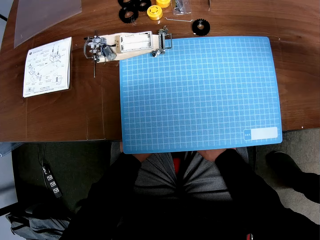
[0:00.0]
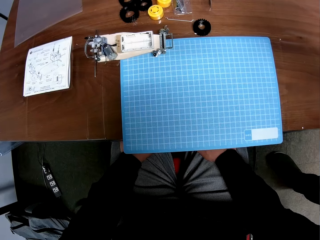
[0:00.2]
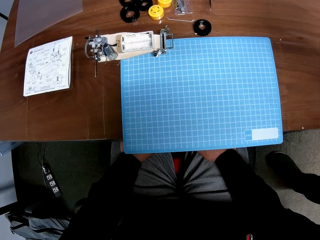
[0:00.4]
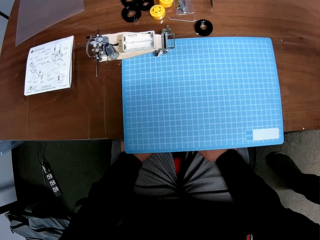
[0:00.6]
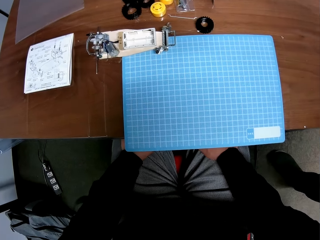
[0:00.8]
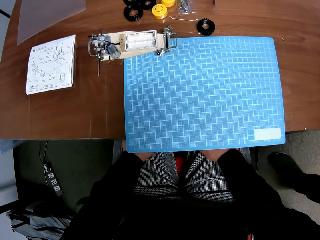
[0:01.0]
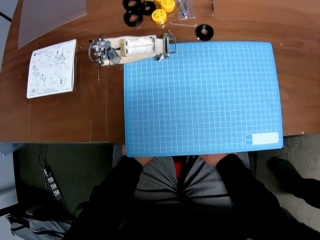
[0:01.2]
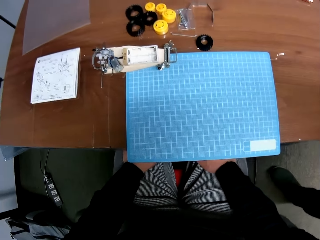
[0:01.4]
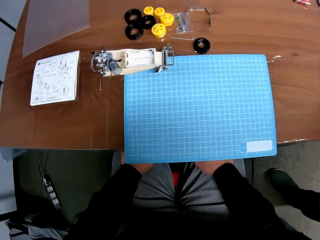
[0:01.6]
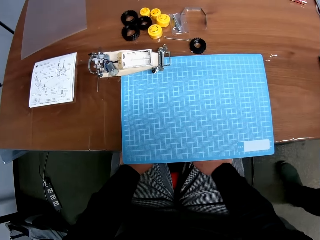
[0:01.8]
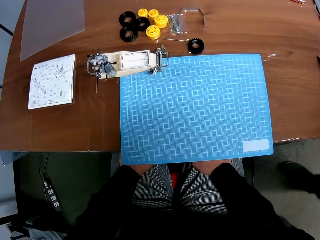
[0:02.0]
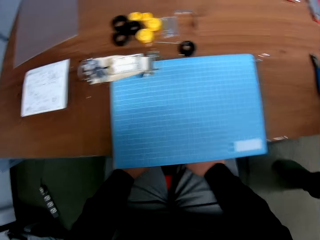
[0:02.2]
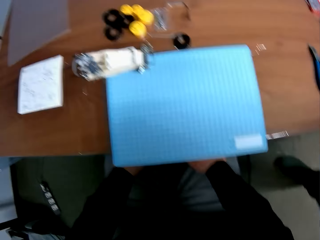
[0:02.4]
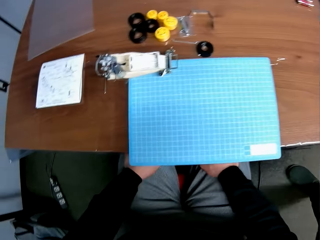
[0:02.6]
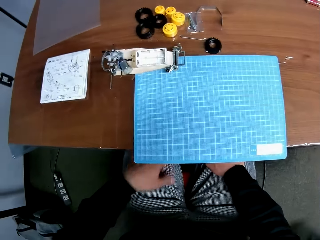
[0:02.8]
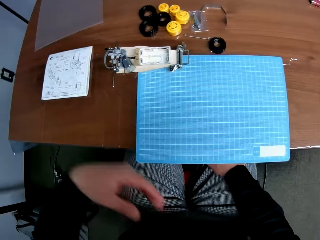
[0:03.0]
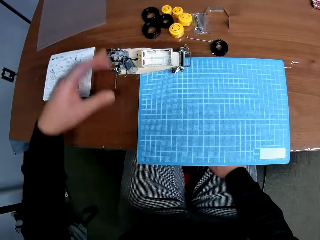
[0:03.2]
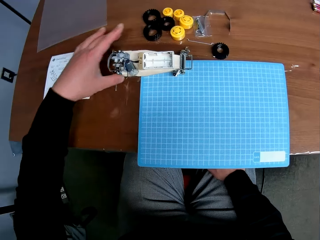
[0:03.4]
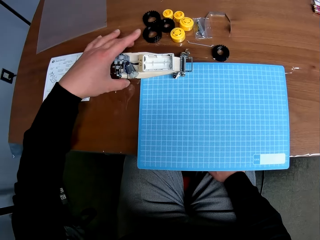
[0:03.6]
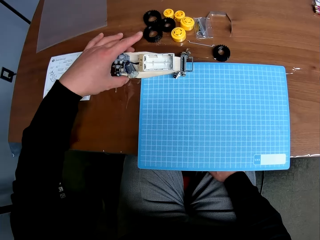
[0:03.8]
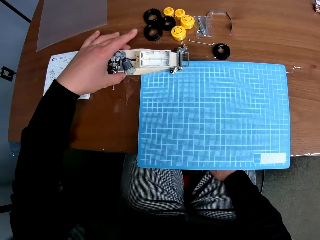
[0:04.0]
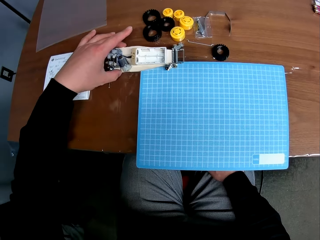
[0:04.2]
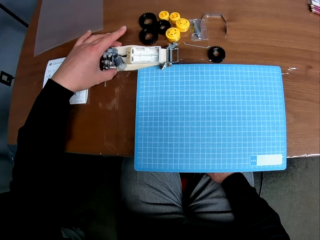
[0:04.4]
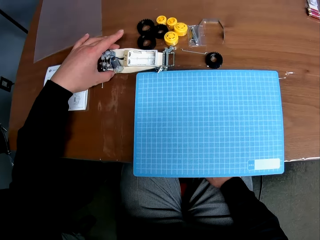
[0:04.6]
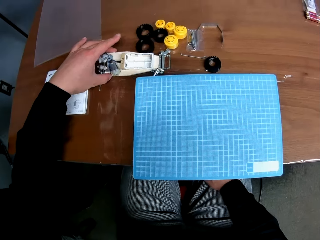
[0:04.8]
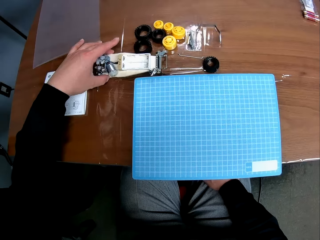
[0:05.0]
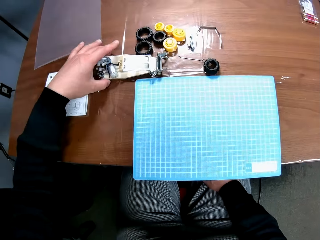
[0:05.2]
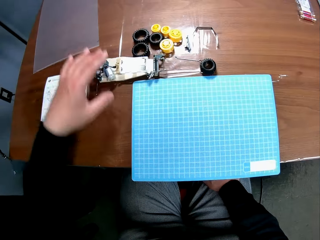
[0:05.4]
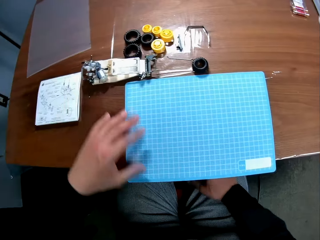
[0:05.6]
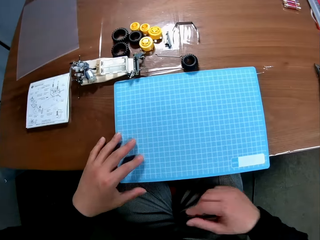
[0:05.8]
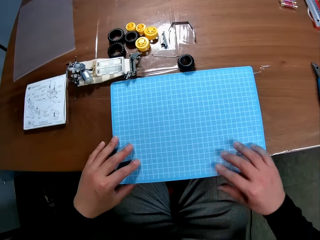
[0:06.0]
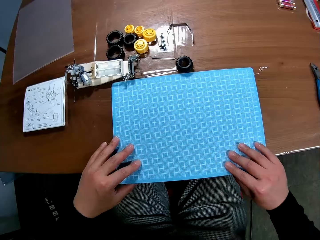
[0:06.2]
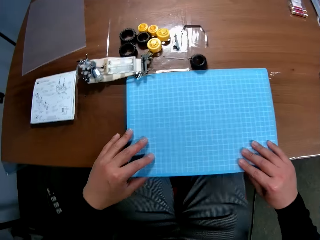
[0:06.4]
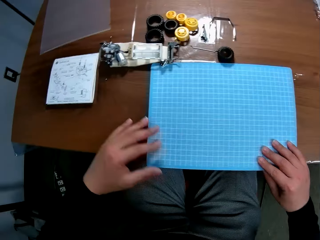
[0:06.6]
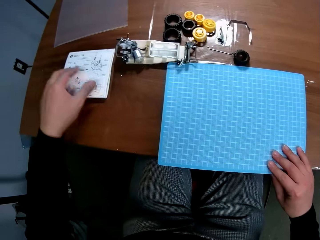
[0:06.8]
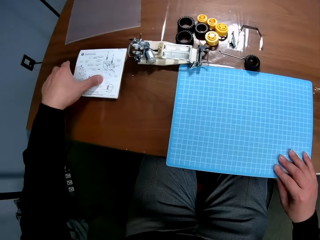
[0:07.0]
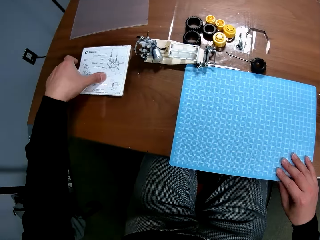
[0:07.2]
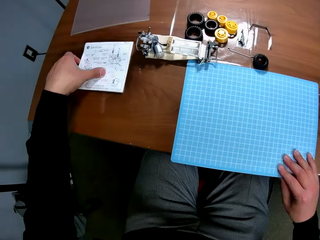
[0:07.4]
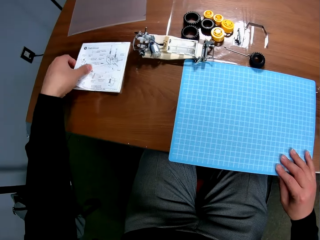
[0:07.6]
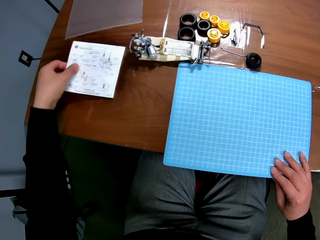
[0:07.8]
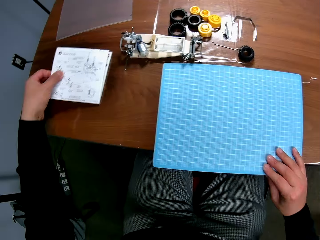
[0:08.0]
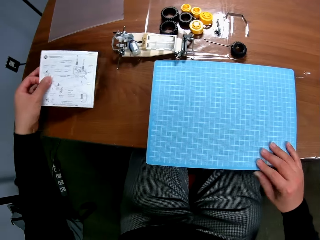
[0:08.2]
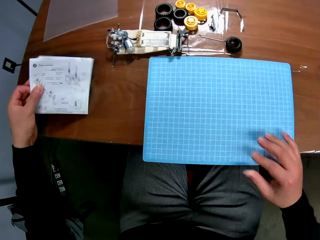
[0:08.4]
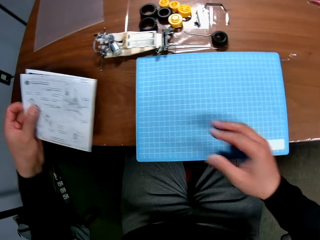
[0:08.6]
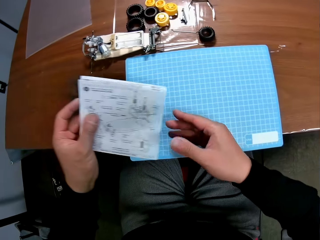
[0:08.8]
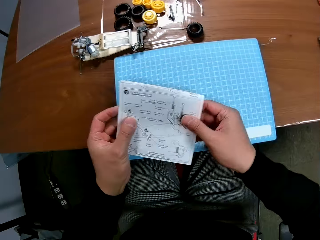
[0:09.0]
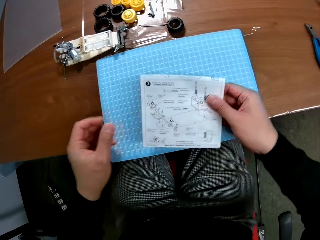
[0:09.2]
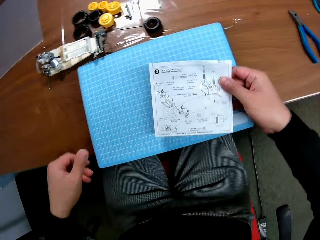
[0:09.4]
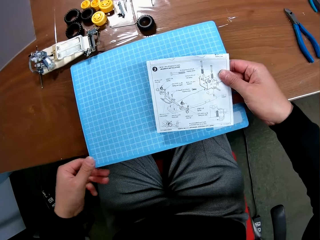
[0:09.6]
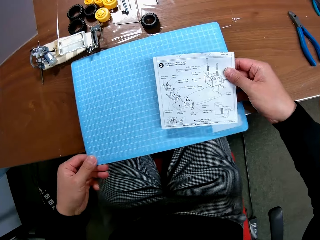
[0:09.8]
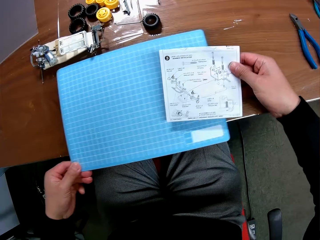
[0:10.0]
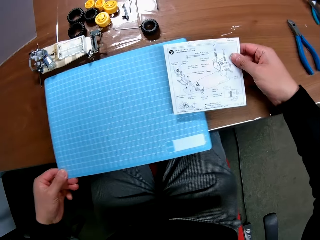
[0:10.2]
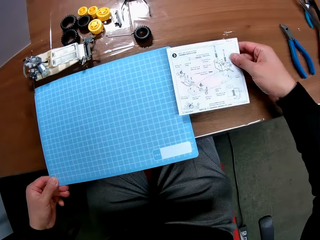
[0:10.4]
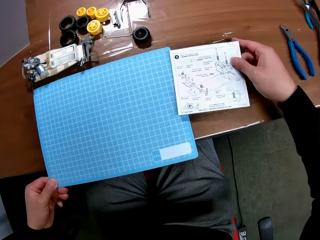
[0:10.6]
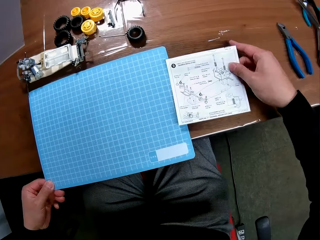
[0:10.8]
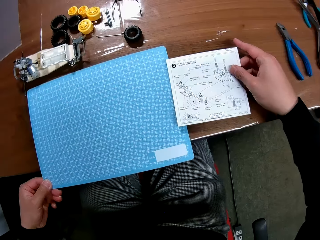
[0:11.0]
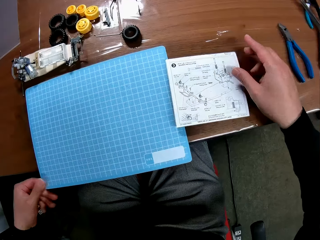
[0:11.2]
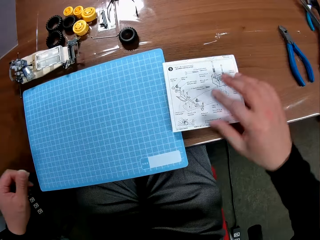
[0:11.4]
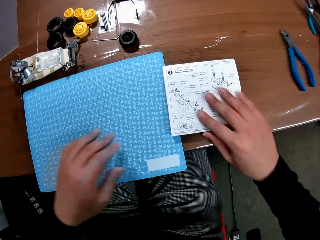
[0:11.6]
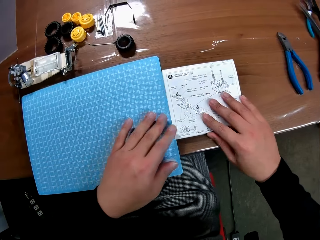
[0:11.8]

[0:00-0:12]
The camera wearer puts his hands on his legs. A man talks and walks behind the camera wearer. The camera wearer adjusts a device on the table with his left hand. He moves the buggy car chassis set on the table. He puts his hands on a cutting mat. He holds the blue paper on the table with his hands. He picks up a white paper or buggy car chassis set manual on the table with his left hand. He passes the white paper to his left hand. He holds the buggy car chassis set manual with his right hand. He adjusts the blue paper with his left hand. He moves the cutting mat on the table. He puts the white paper on the table with his right hand.

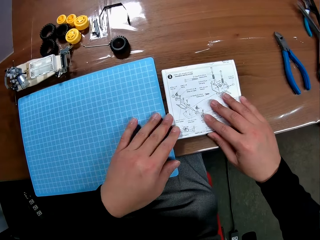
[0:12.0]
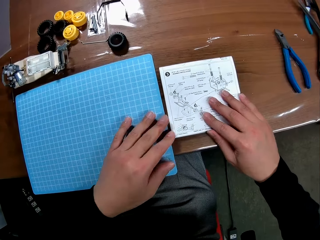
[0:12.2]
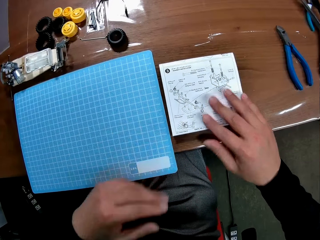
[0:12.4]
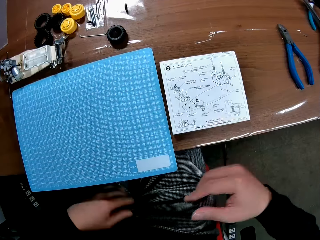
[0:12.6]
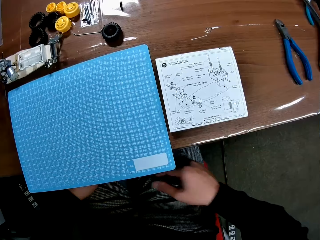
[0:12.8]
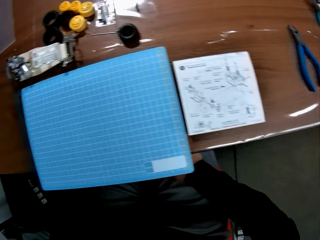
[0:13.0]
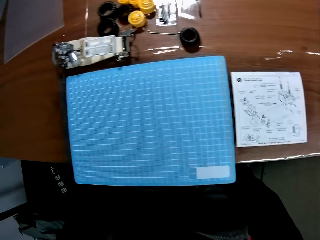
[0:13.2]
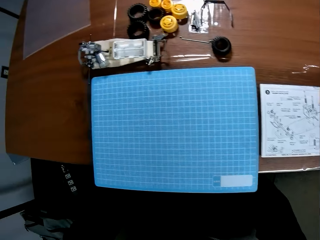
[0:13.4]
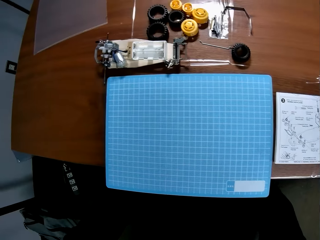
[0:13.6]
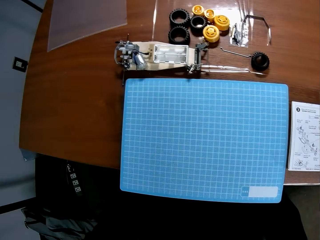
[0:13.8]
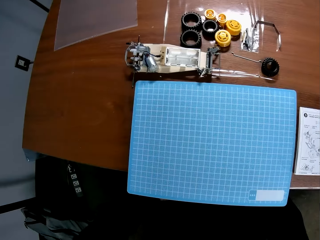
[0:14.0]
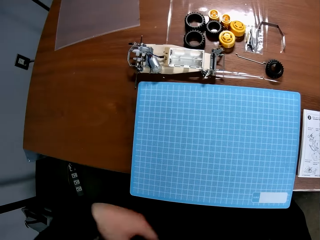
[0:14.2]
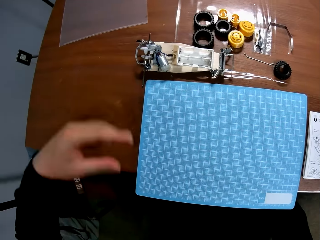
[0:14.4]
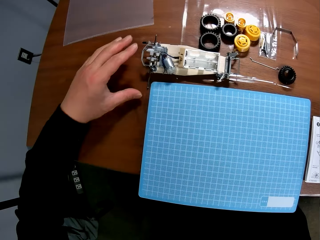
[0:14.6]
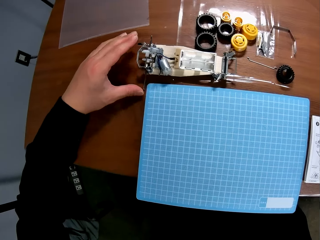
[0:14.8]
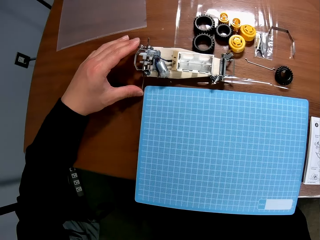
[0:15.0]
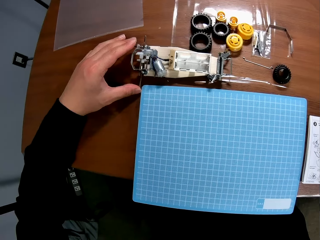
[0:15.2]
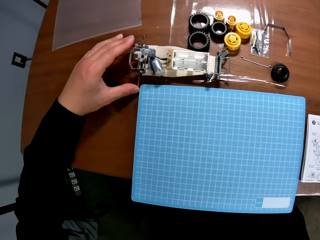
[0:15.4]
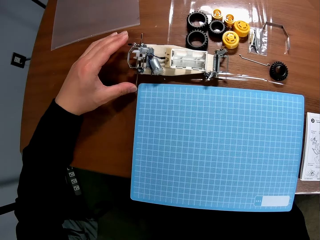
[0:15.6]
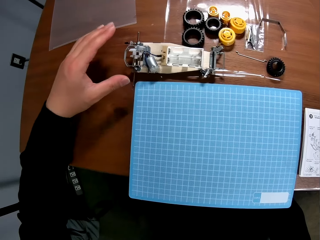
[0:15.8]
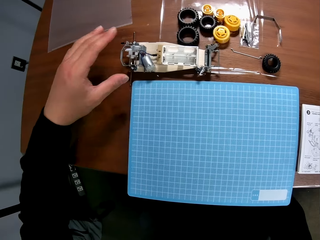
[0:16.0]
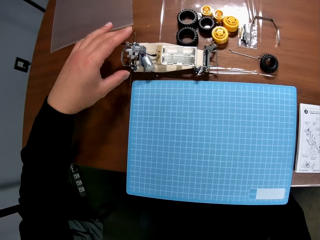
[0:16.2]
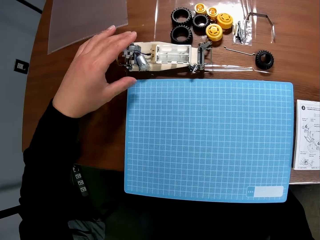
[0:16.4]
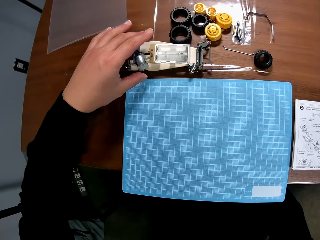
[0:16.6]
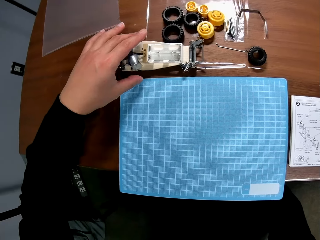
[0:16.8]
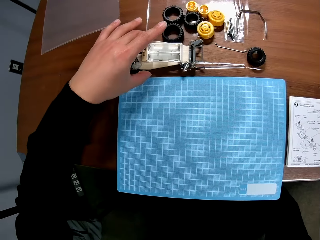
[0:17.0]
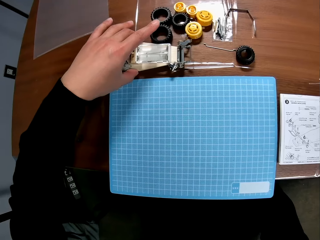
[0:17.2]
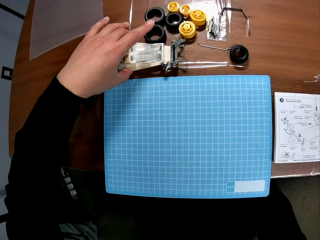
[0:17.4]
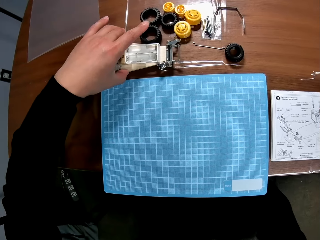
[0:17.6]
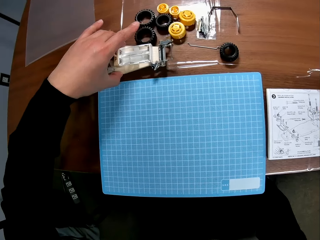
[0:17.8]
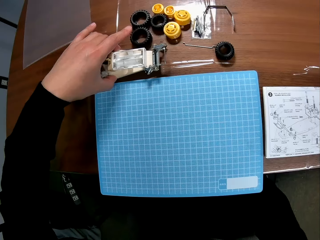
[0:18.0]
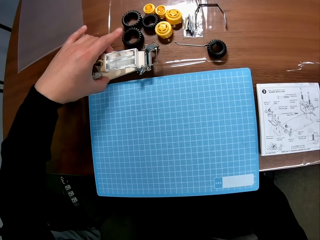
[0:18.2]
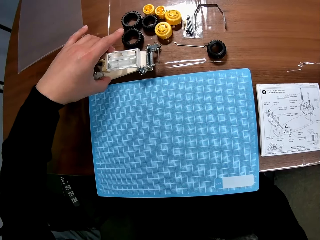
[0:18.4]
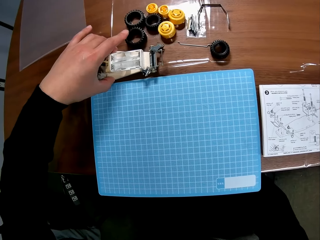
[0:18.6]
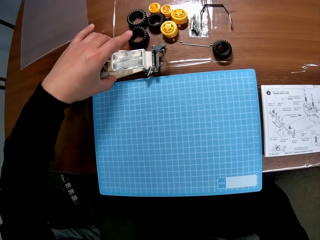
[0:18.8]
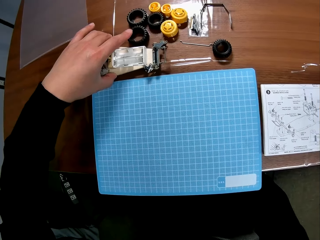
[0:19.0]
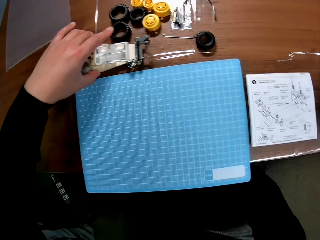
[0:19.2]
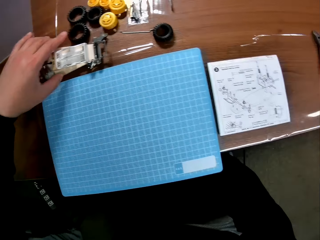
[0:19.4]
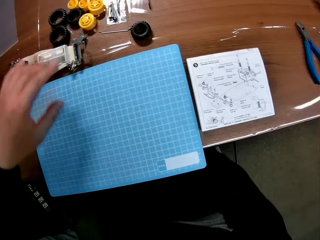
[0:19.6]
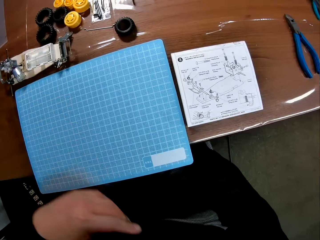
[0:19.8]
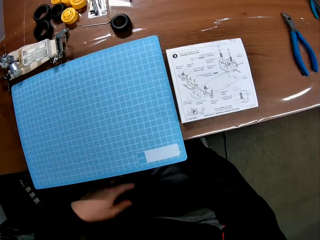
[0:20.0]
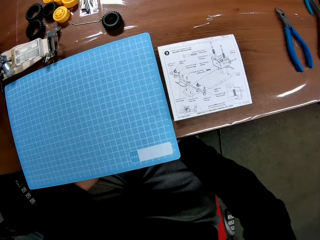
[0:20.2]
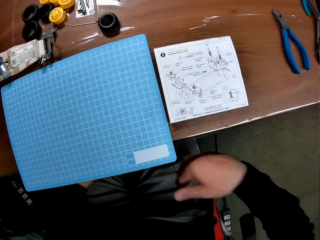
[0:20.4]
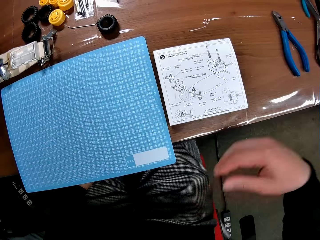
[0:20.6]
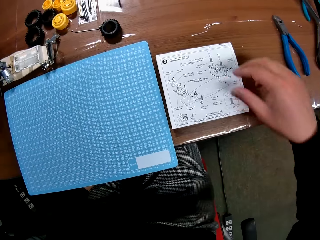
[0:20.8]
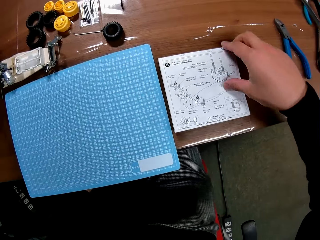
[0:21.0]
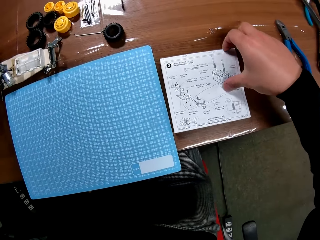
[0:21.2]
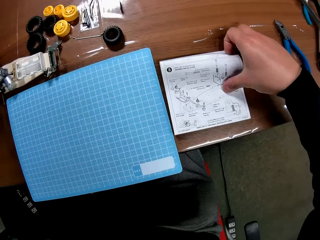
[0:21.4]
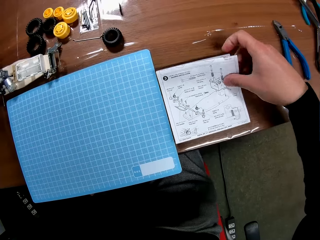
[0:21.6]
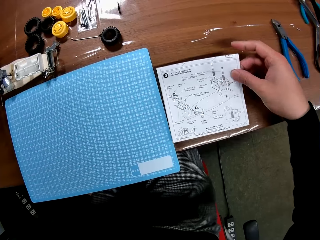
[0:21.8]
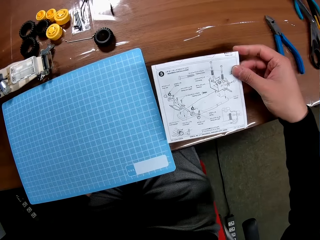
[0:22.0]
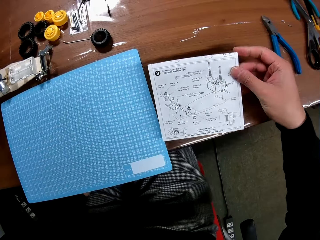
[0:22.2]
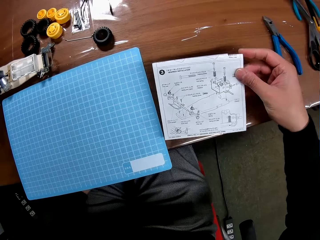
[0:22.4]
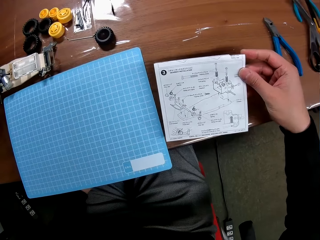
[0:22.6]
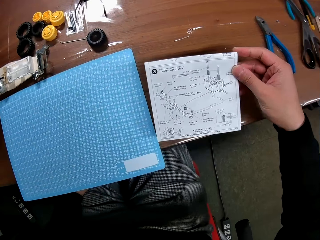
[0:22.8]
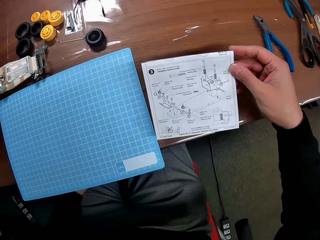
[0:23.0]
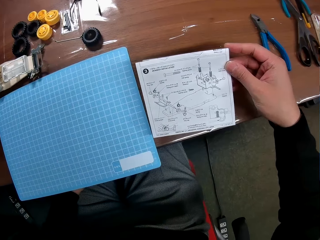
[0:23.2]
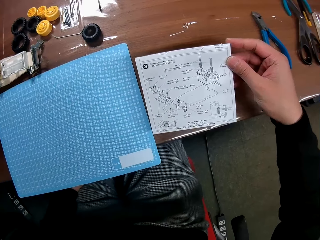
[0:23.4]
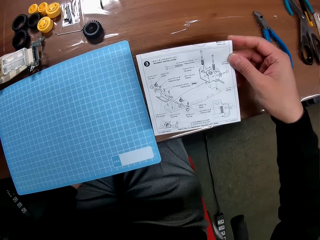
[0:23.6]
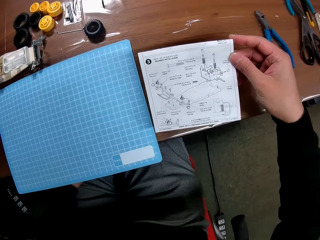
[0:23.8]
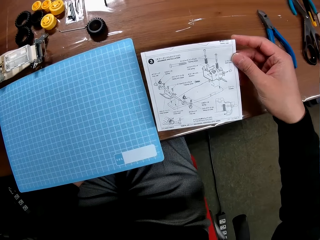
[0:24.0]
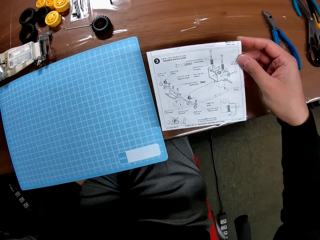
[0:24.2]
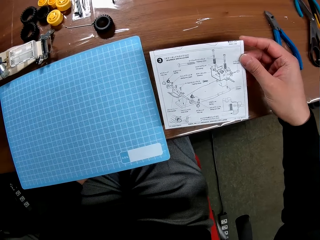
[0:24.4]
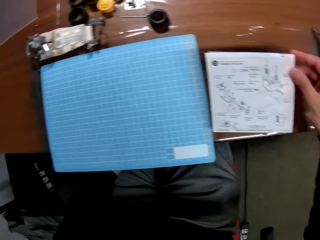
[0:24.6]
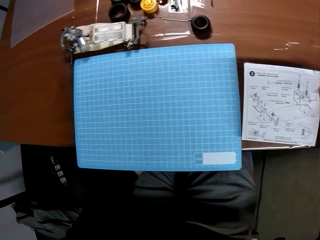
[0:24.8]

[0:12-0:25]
The camera wearer adjusts the blue paper with his left hand. He adjusts the white paper on the table with his hands. He puts his hands under the table. He turns to the buggy car chassis set. He holds a tie rod. He adjusts the device on the table with his left hand. He grips the buggy car chassis set. He puts his left hand under the table. He puts his hand on the lap. He picks up the white paper on the table with his right hand. He holds the buggy car chassis set manual. He looks at the buggy car chassis set manual.
